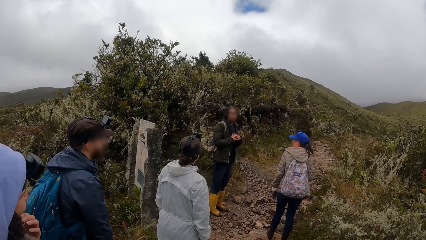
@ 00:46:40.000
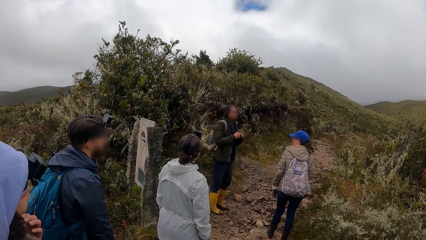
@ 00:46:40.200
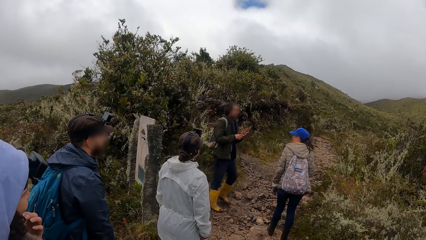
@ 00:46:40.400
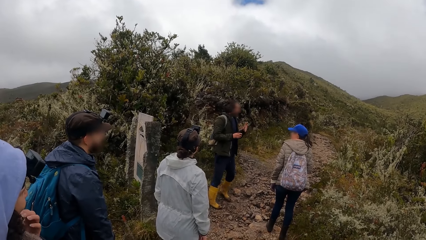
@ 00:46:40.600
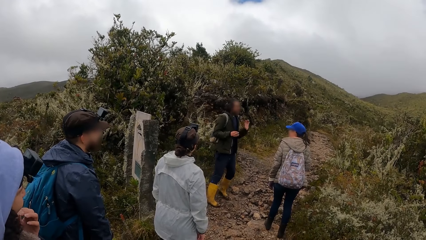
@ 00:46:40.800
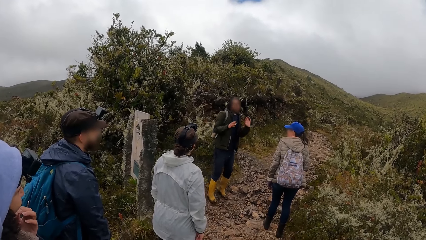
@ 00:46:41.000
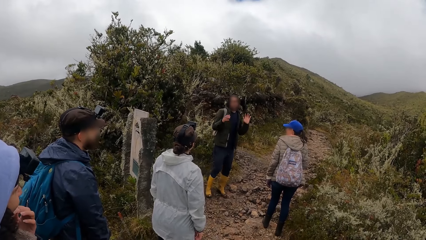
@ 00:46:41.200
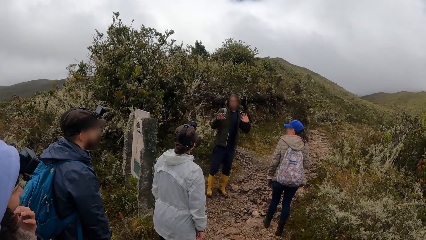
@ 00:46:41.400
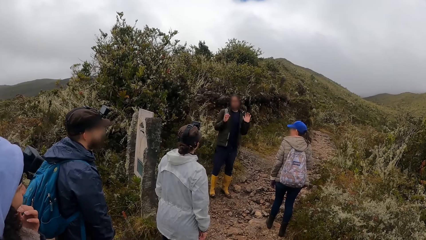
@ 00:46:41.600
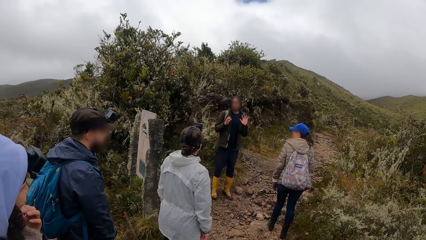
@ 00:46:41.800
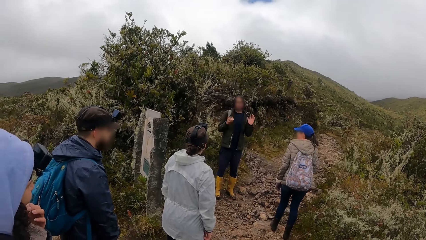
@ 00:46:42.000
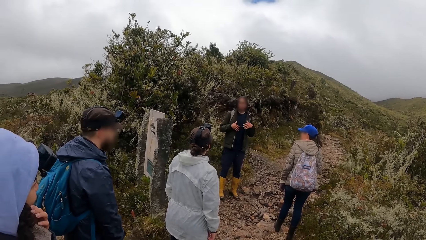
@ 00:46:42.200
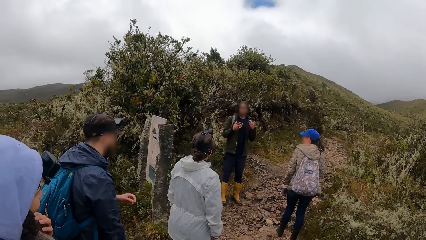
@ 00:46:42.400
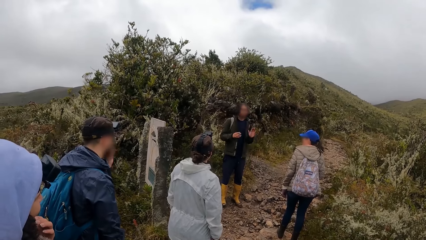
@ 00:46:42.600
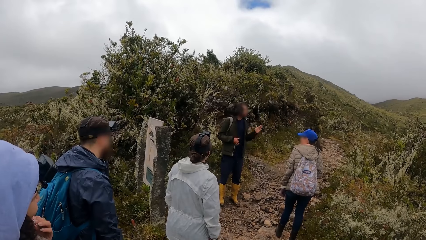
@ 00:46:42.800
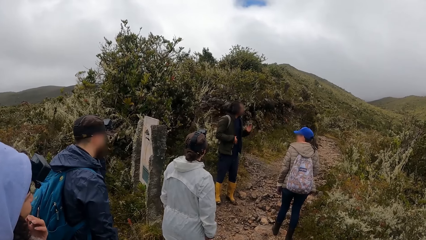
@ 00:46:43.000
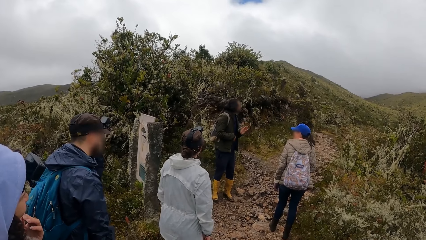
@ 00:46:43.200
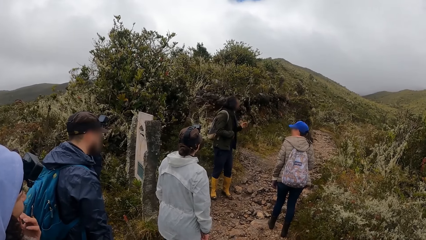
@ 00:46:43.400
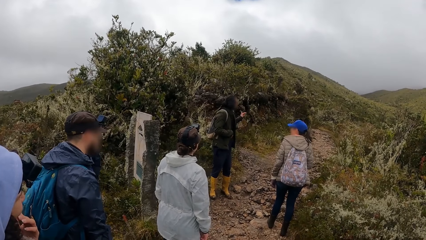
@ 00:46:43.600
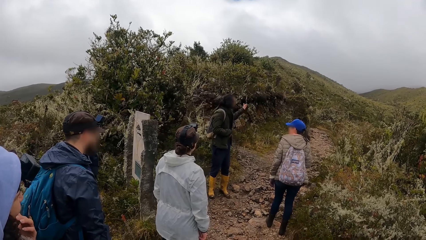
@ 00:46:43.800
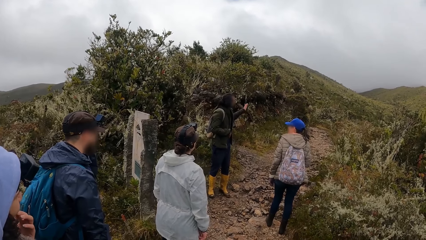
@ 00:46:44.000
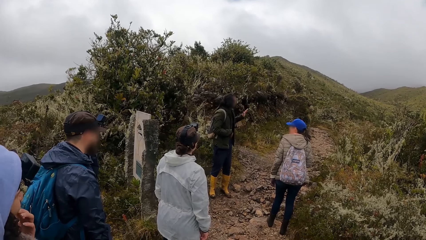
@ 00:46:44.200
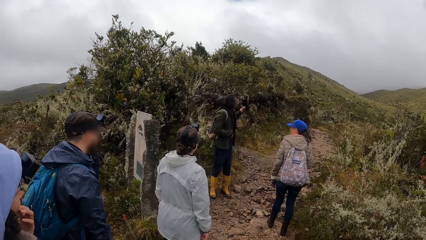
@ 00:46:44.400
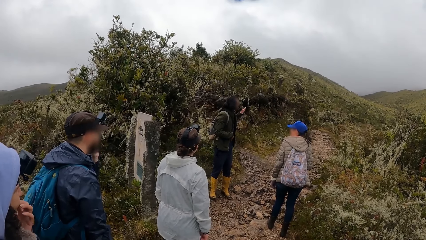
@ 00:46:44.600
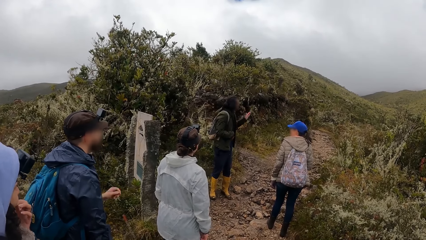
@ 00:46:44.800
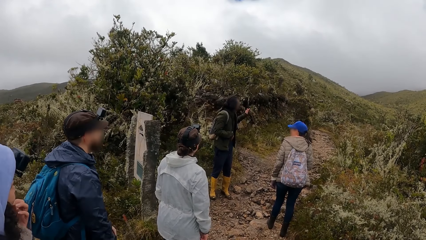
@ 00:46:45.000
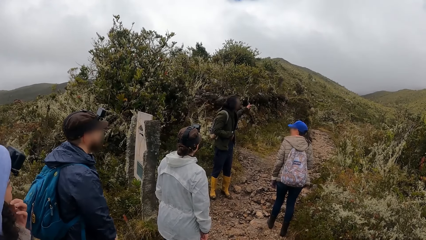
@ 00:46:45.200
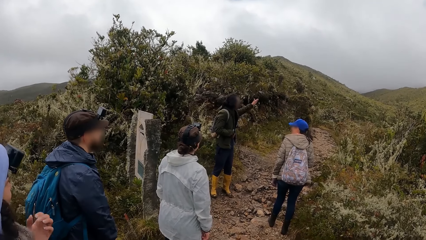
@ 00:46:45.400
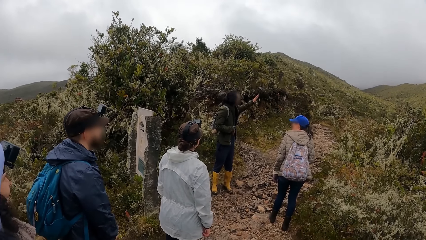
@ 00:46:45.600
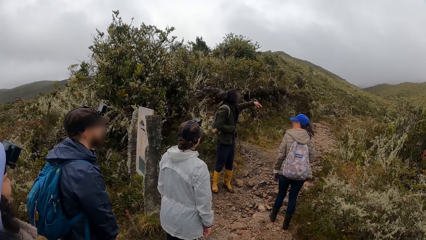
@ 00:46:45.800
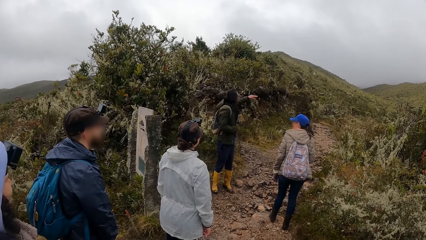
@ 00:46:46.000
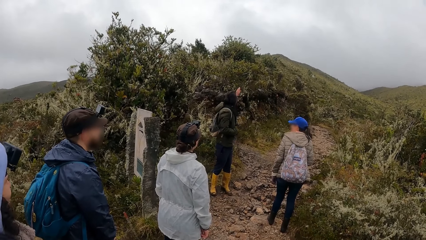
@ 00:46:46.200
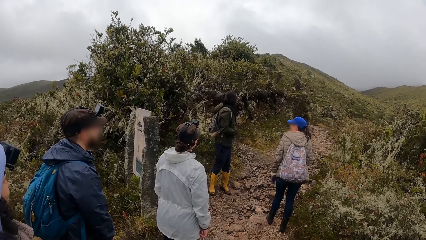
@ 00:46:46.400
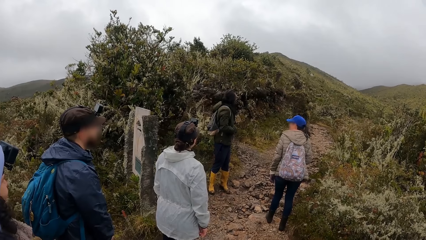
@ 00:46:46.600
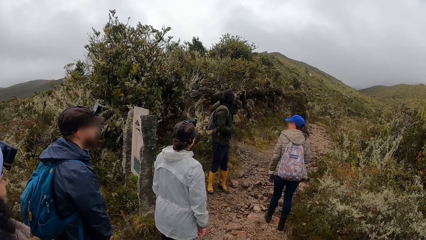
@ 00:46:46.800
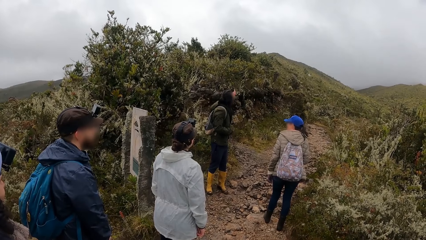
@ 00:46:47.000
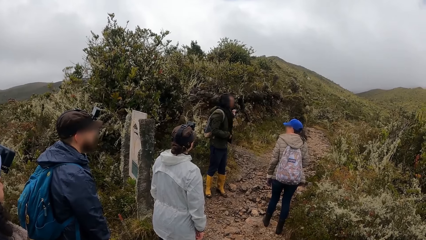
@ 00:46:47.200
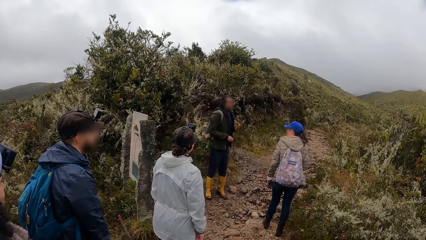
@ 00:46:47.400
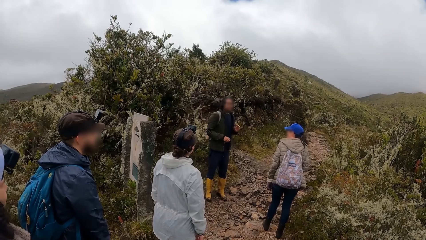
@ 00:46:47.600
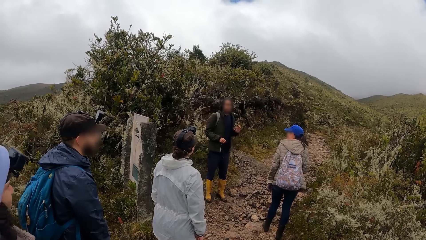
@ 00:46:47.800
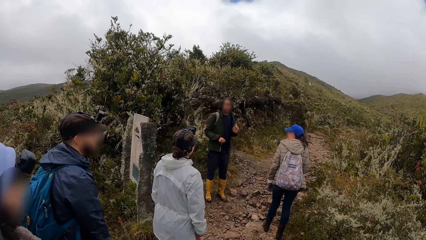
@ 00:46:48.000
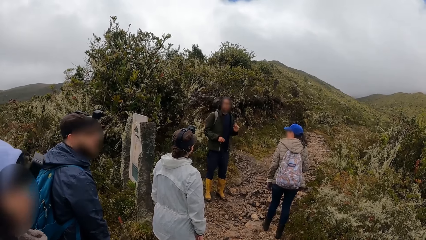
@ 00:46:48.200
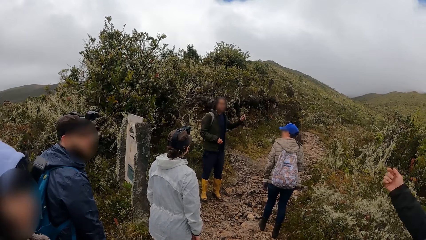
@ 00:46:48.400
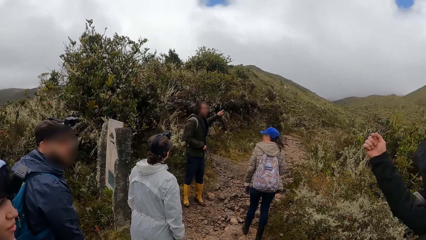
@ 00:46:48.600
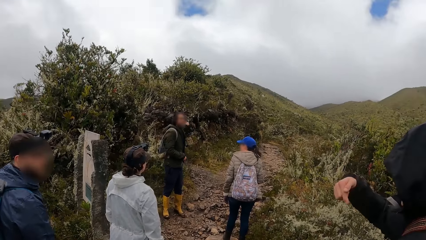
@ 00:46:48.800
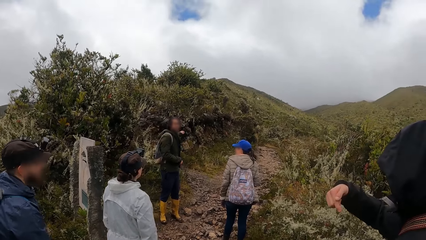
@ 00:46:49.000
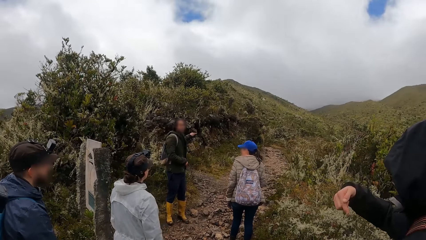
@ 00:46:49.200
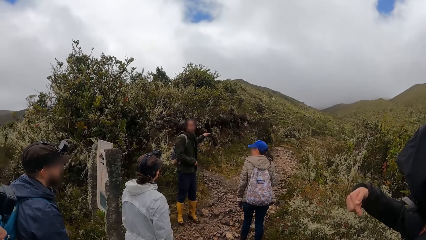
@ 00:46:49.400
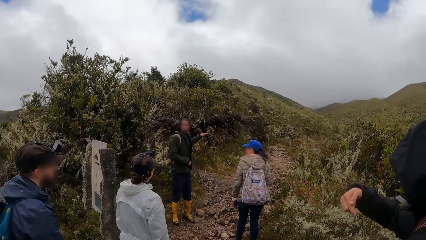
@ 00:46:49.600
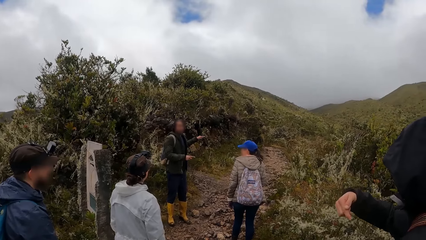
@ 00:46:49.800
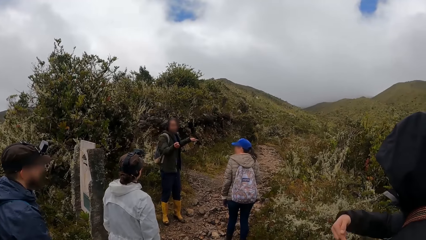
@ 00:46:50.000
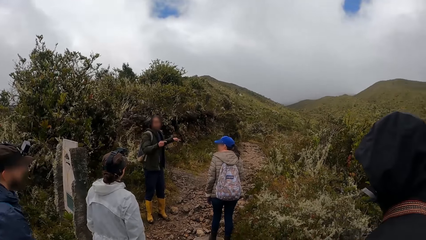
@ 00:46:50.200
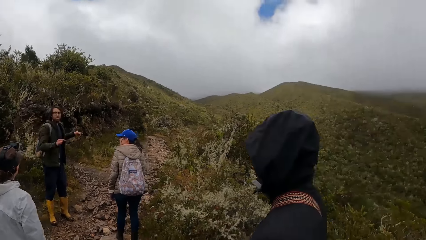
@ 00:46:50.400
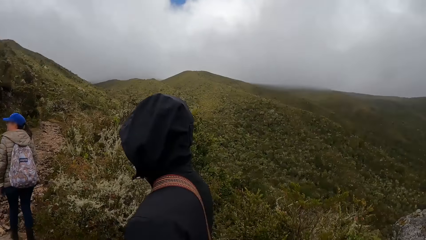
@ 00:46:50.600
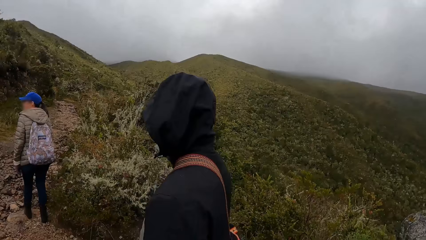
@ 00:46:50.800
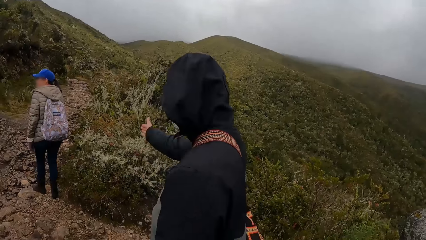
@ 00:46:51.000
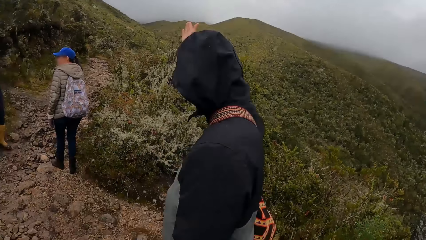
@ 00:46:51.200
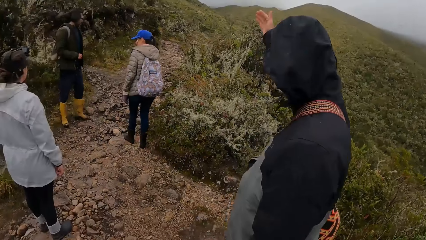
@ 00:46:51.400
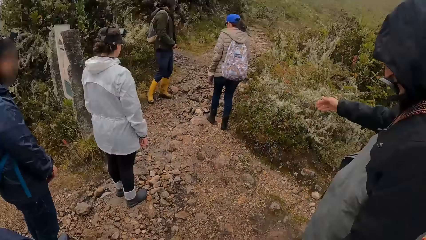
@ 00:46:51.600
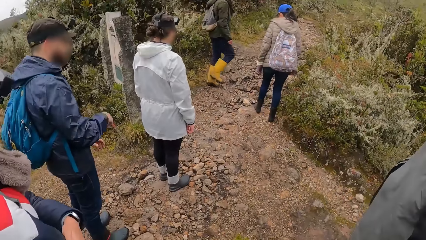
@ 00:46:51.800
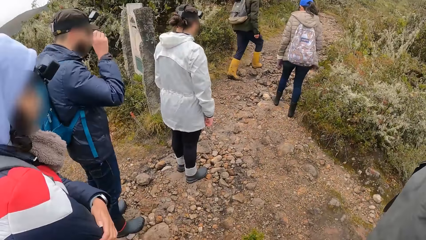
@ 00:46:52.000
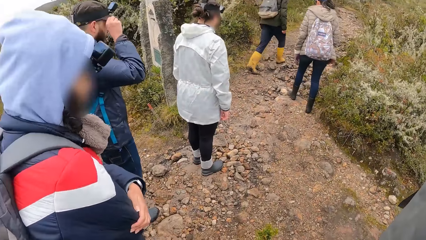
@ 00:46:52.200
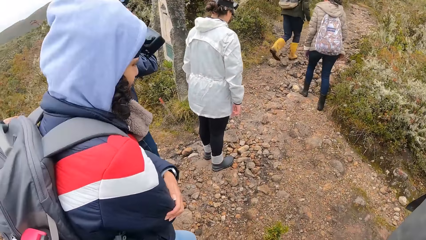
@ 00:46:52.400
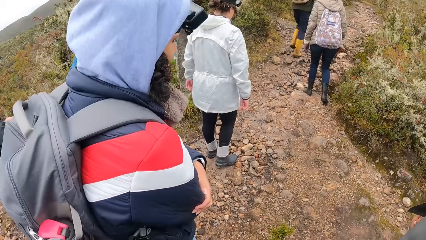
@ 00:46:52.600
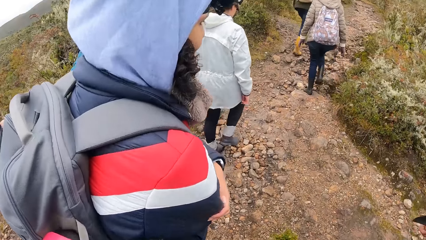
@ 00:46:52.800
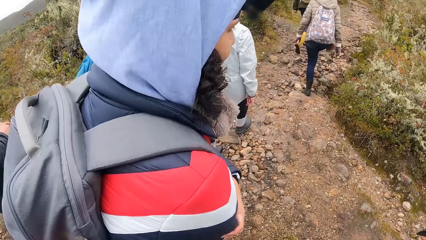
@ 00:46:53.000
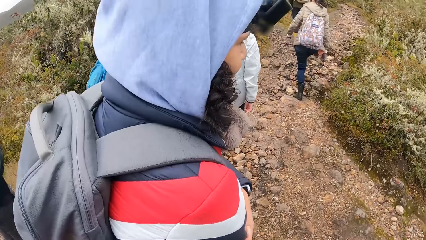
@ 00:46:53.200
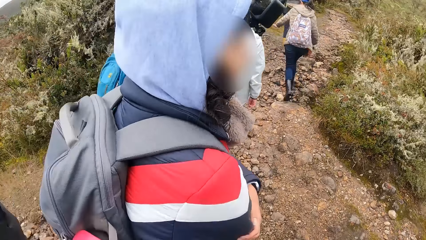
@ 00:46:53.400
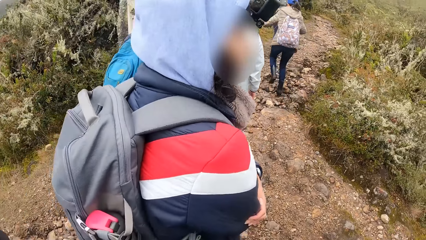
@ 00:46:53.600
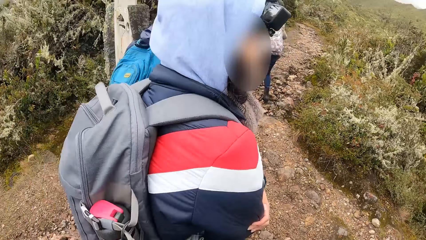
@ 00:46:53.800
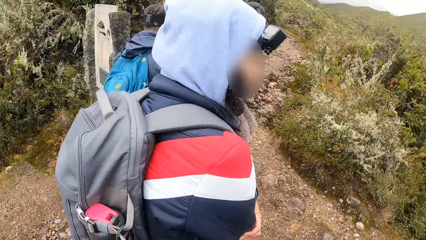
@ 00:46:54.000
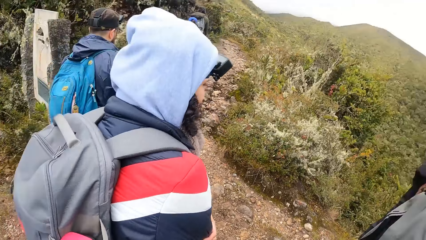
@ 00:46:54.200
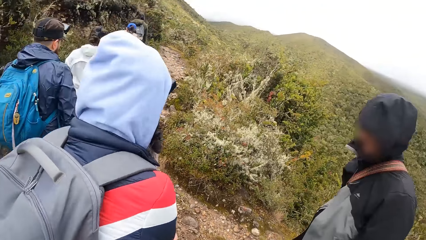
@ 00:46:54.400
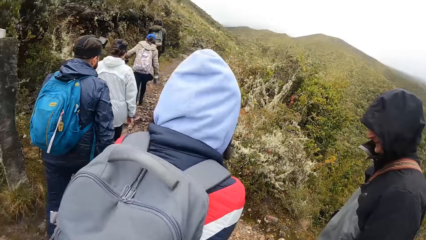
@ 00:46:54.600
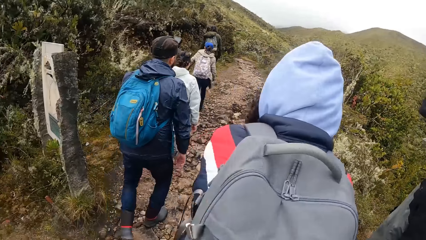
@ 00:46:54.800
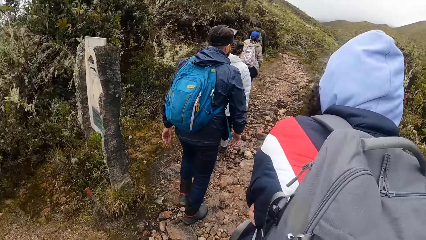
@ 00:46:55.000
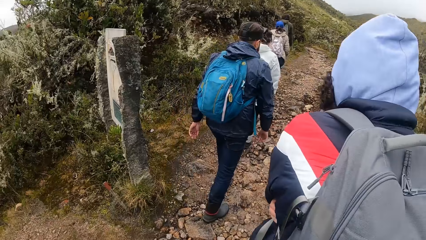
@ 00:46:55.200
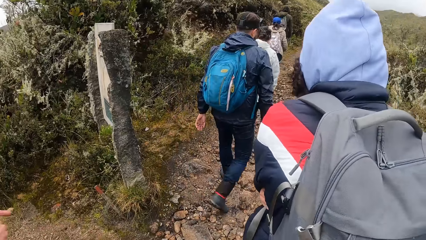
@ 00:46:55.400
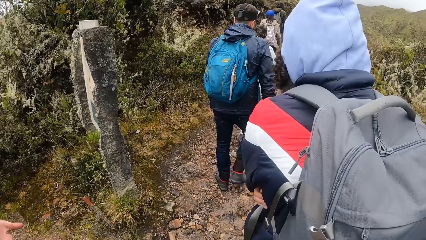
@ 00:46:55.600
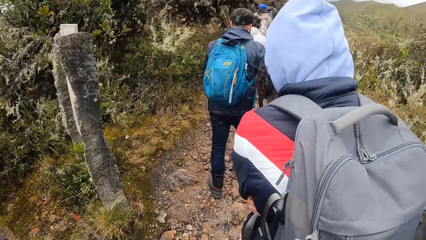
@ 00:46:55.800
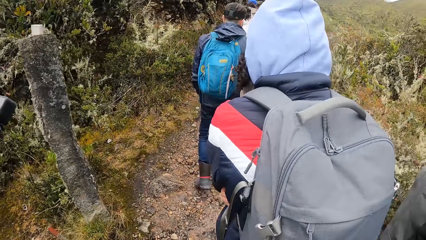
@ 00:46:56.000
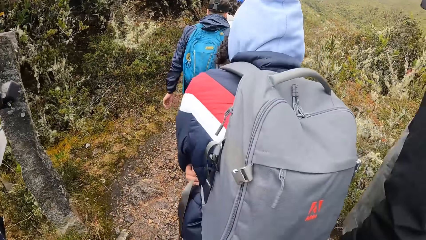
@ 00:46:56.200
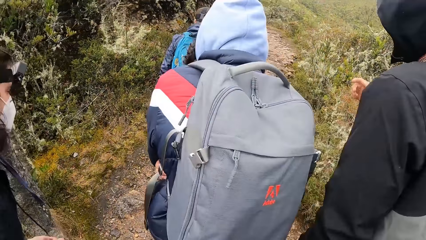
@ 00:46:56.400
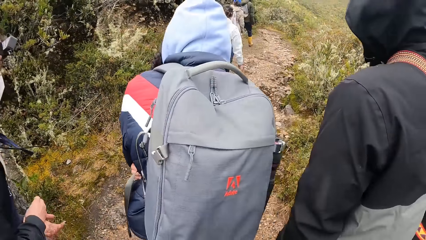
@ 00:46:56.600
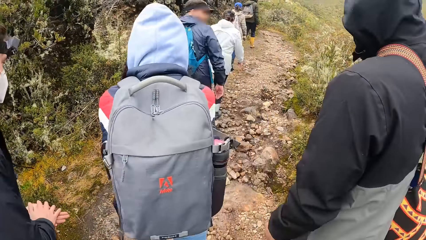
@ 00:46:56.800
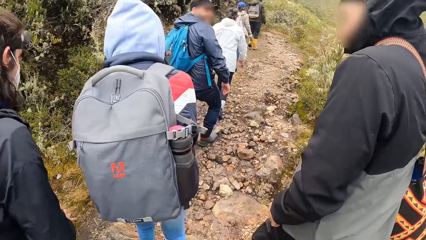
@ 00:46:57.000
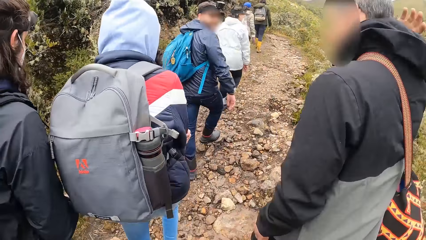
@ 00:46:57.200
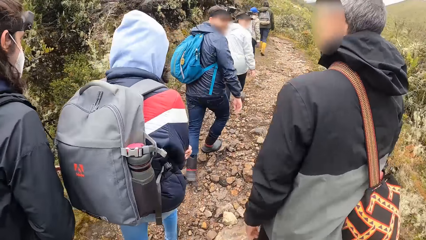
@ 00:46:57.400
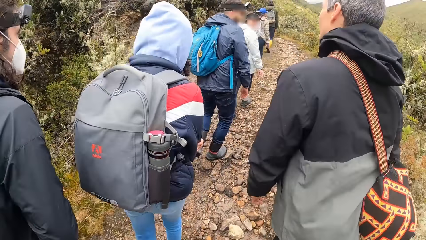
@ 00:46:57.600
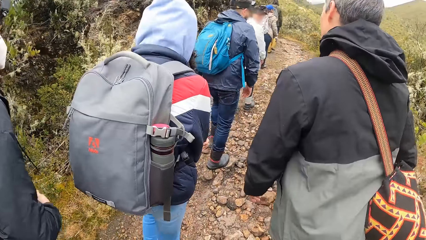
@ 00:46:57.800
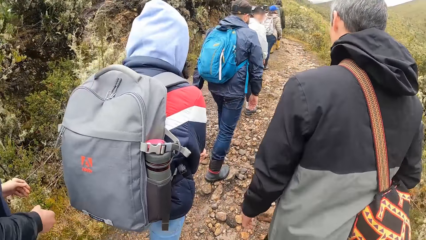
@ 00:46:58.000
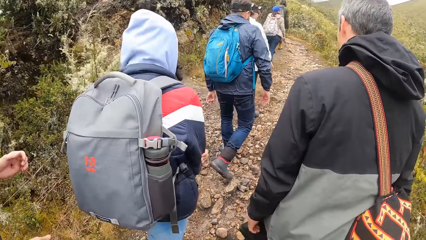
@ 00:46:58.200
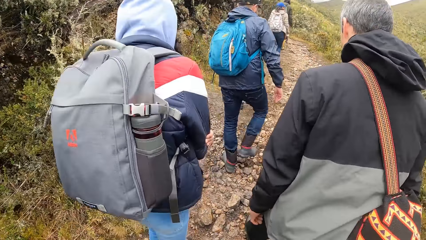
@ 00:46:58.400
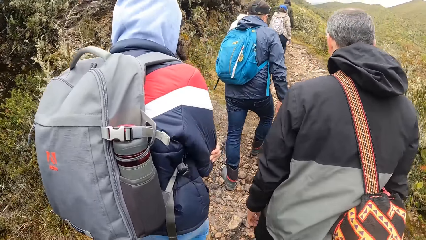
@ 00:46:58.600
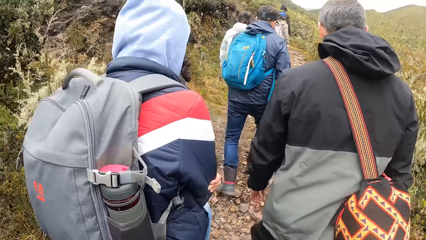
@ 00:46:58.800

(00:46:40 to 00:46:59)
Men walk on the sidewalk. Women walk on the sidewalk. The camera wearer walks on the sidewalk.
